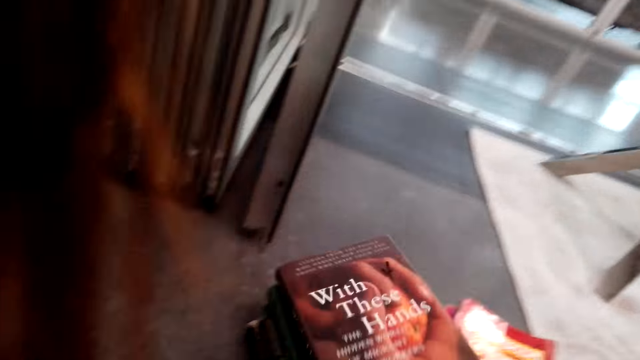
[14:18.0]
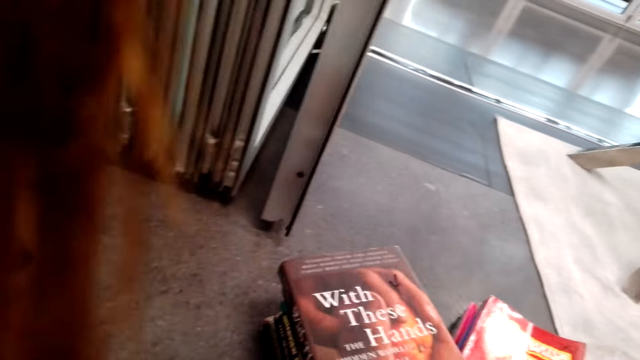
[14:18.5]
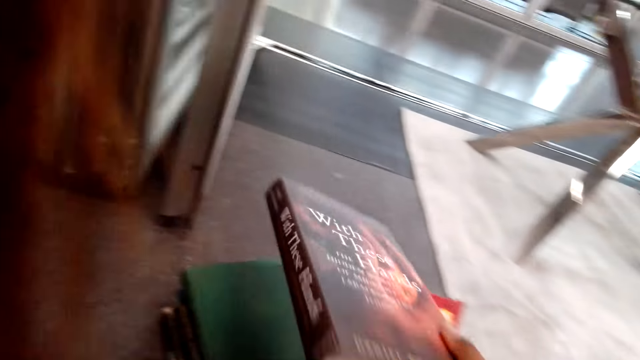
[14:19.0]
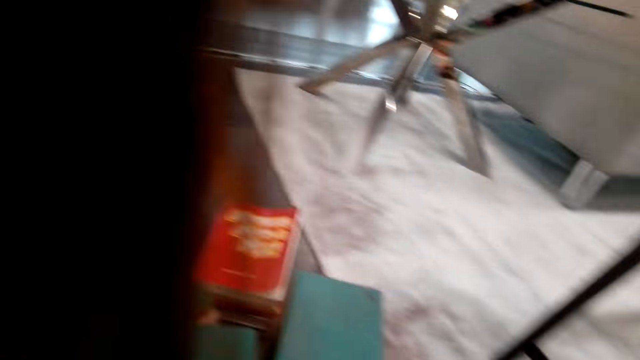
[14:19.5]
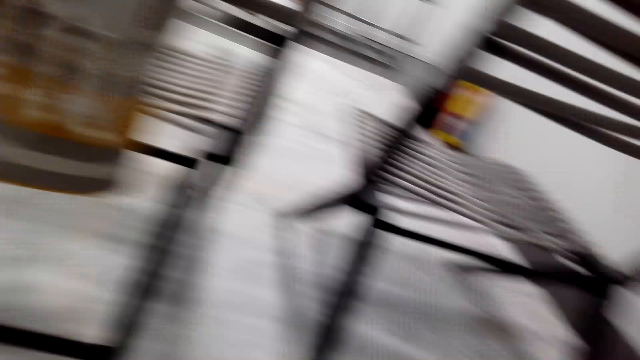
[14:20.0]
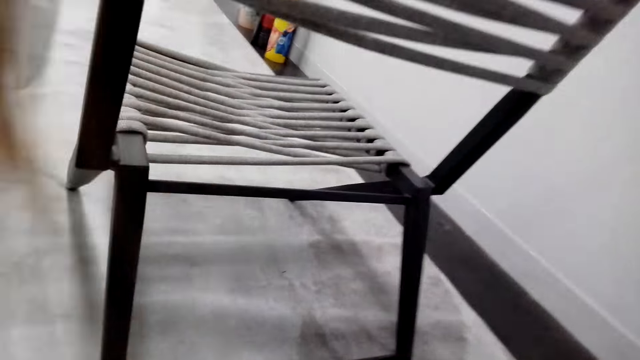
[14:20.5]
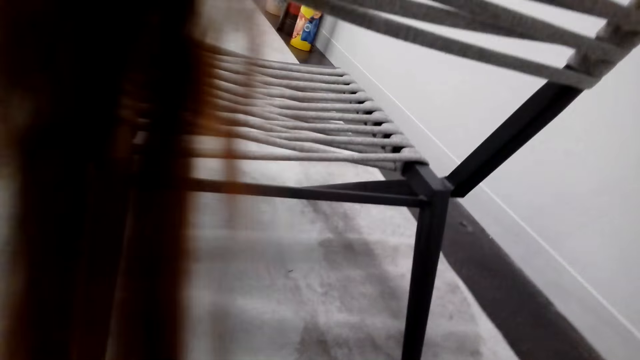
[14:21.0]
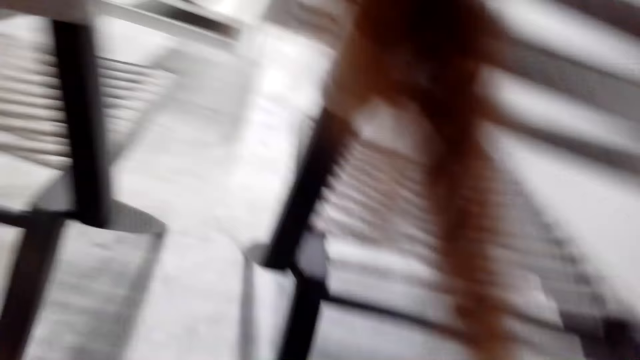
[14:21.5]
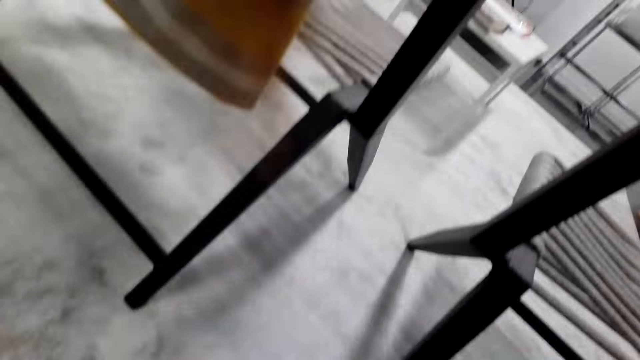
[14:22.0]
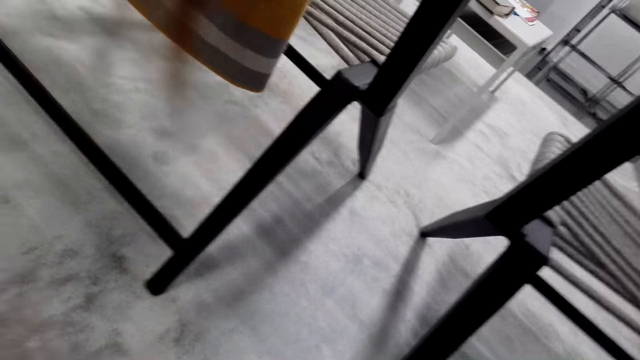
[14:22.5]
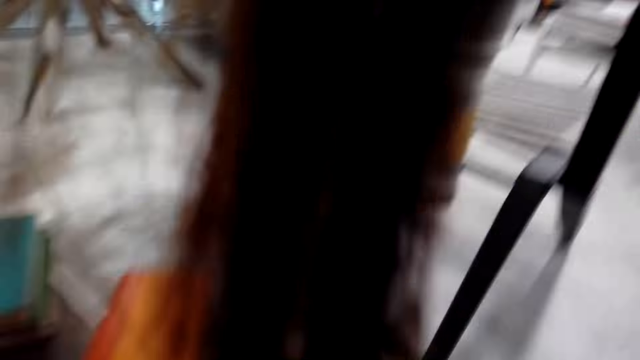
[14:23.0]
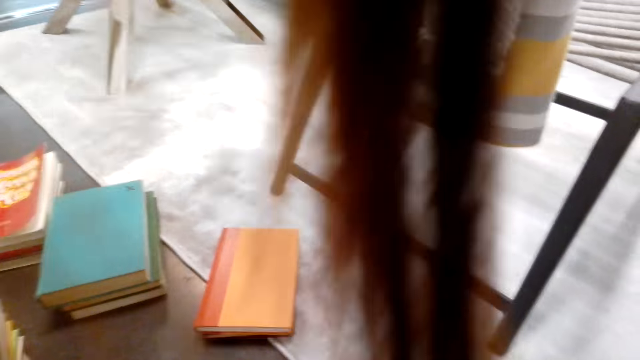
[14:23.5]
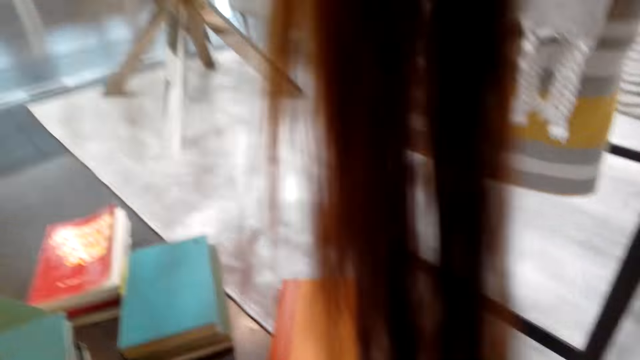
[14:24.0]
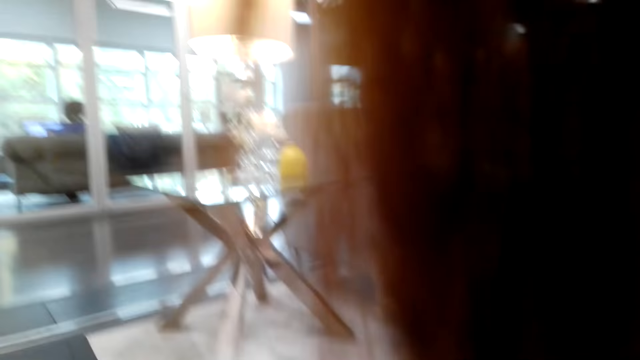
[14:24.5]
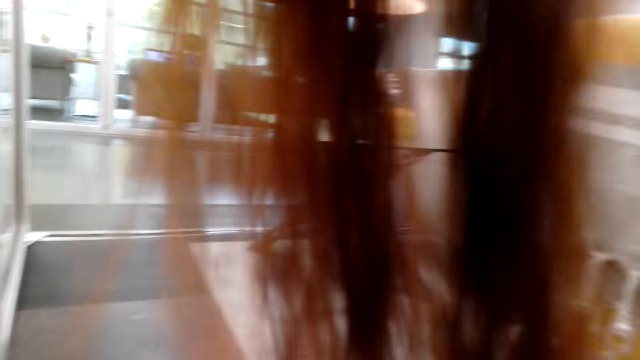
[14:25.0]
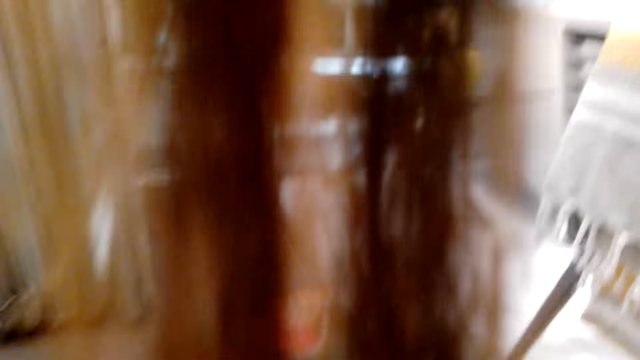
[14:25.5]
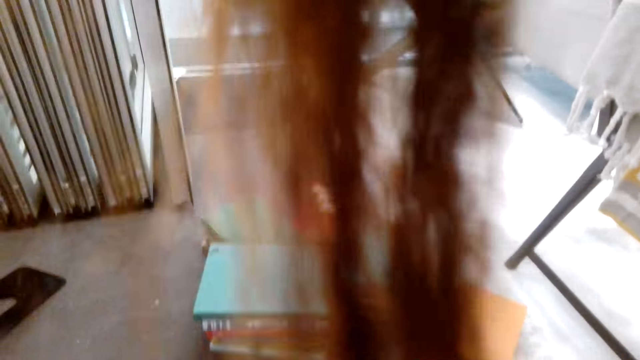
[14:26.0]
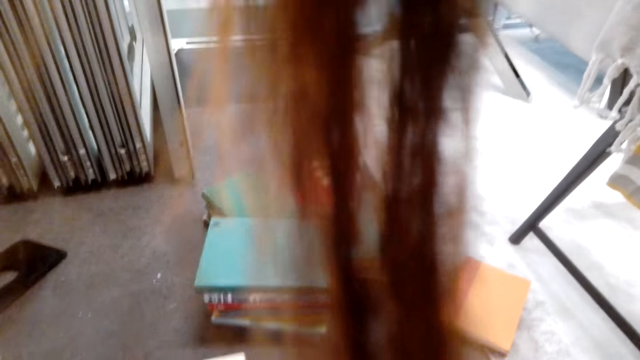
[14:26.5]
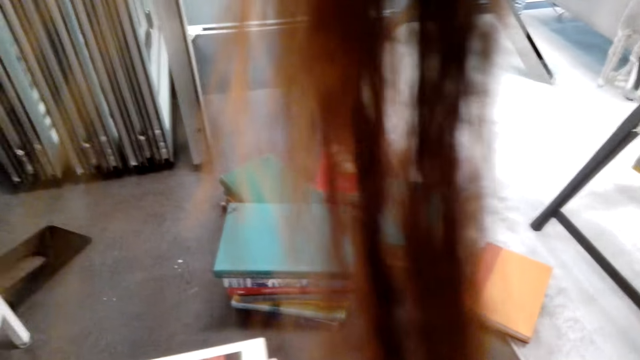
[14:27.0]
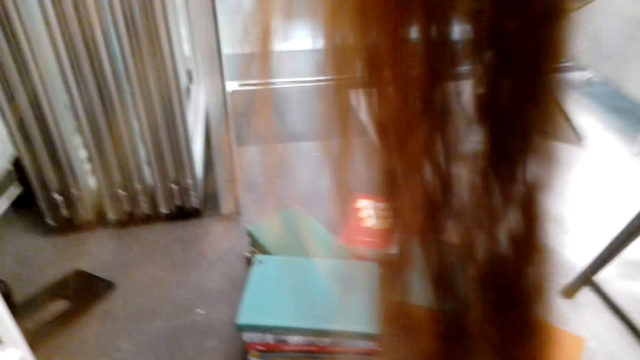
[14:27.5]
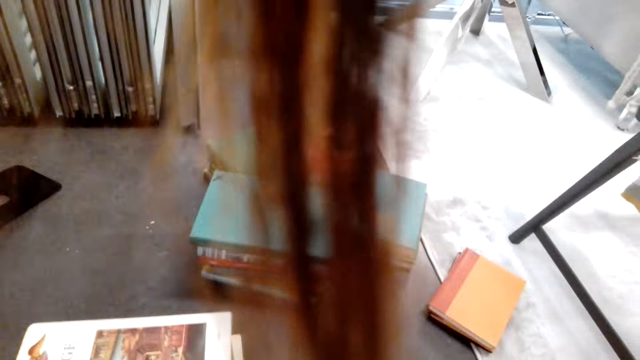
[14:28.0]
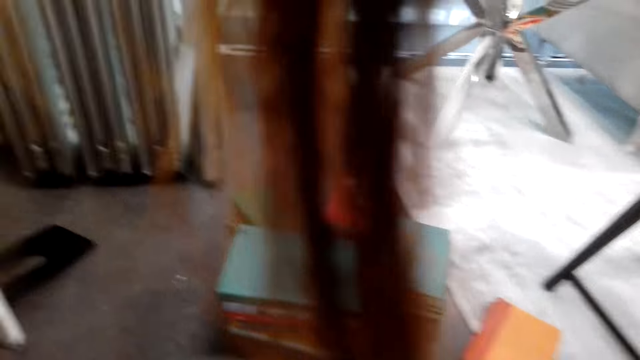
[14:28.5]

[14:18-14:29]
The camera wearer puts down the book. They look around. They adjust the camera.

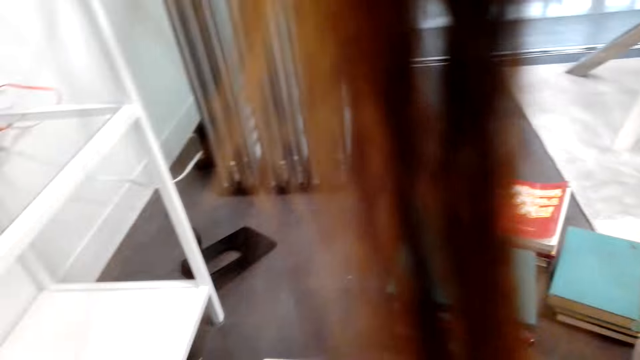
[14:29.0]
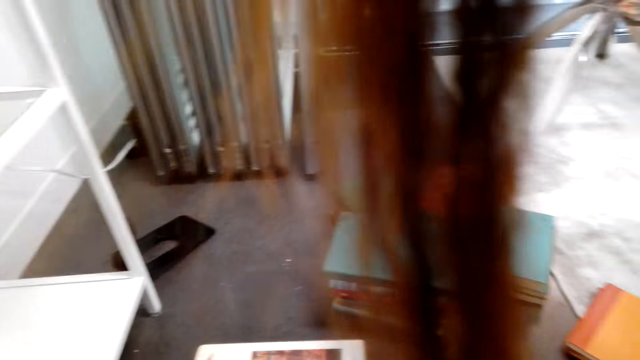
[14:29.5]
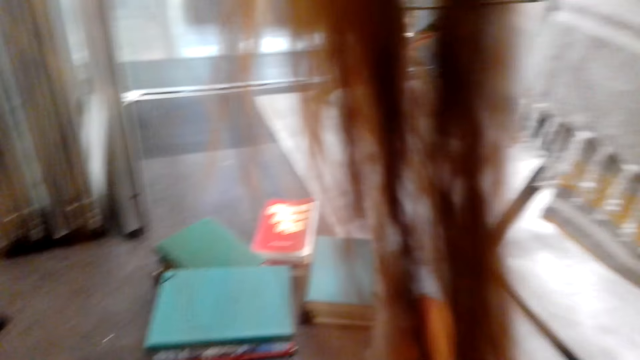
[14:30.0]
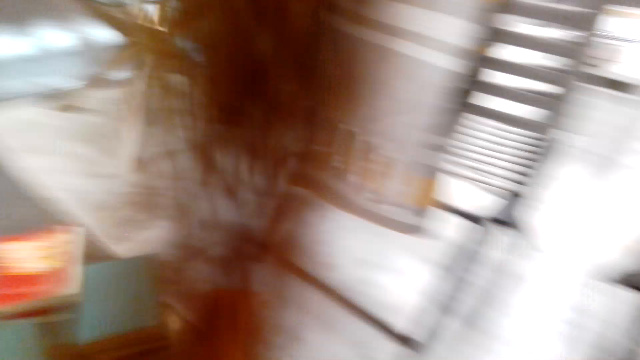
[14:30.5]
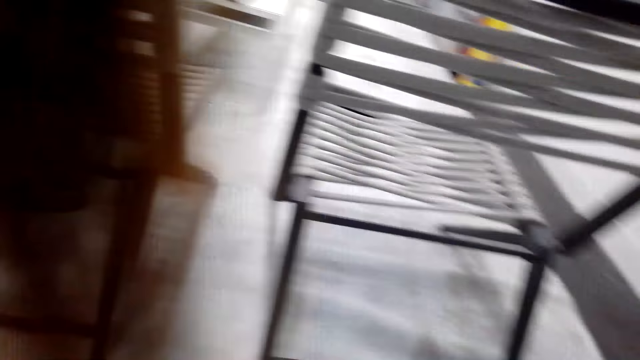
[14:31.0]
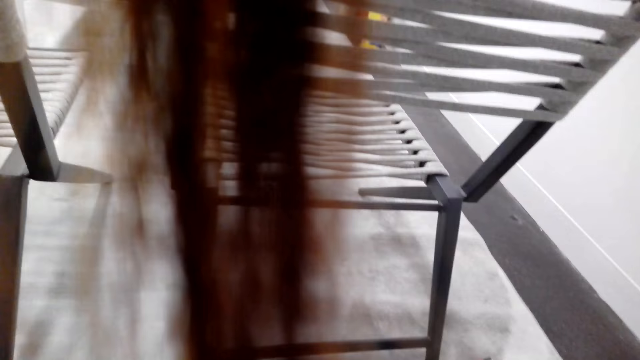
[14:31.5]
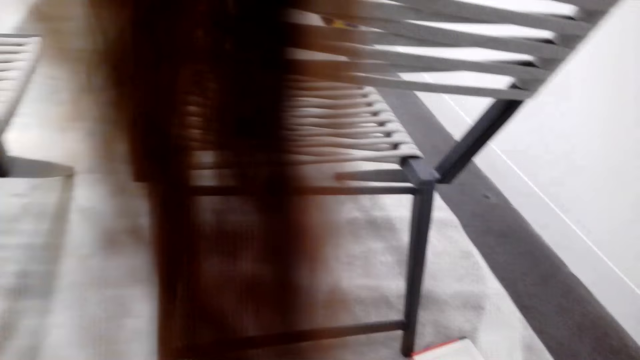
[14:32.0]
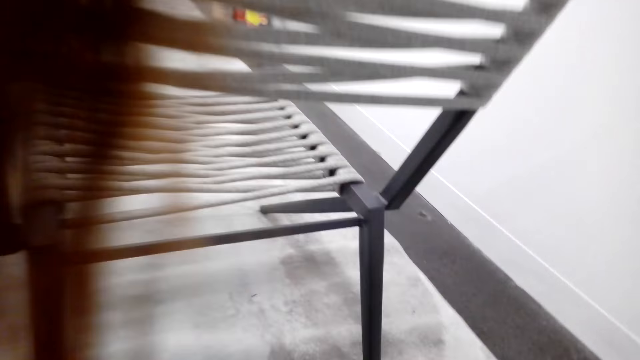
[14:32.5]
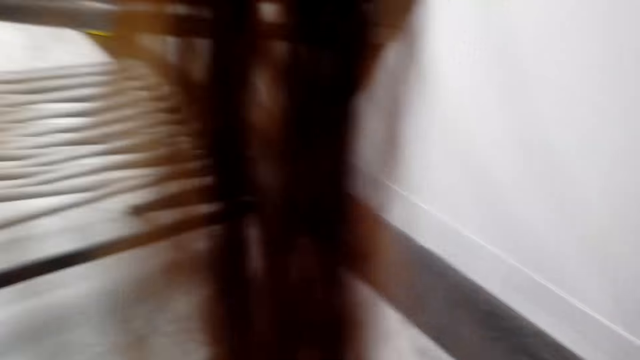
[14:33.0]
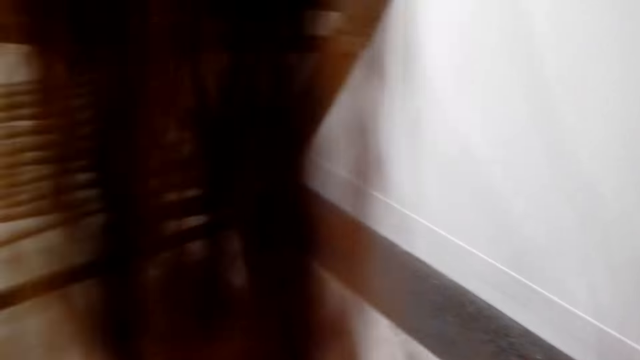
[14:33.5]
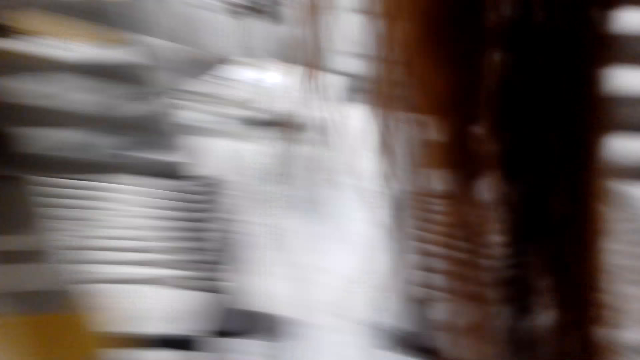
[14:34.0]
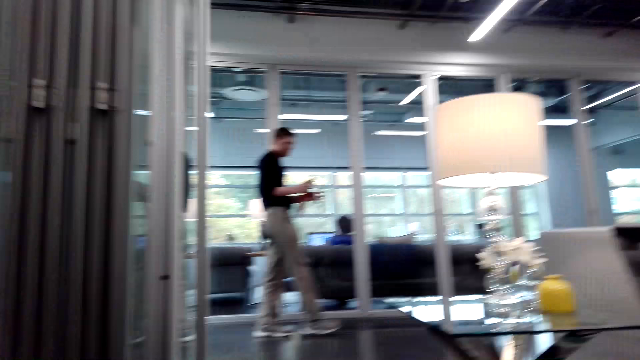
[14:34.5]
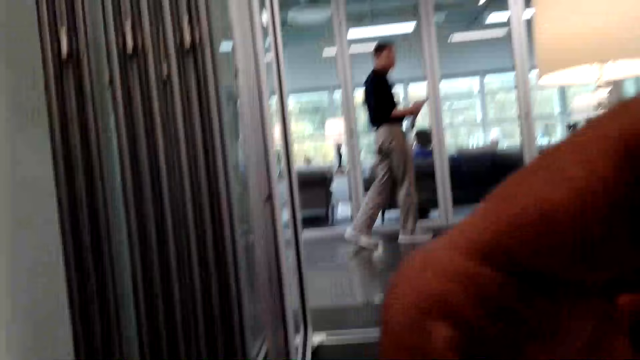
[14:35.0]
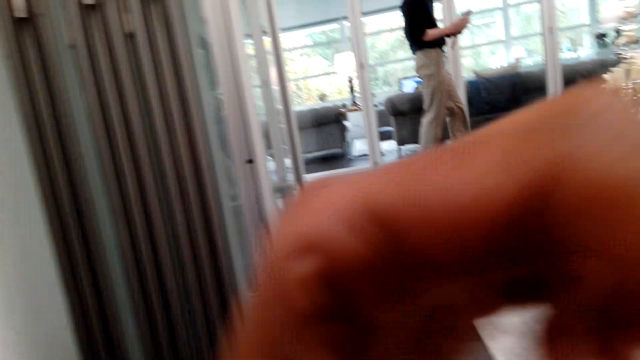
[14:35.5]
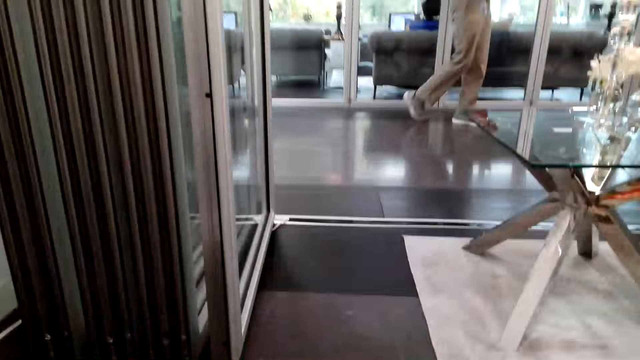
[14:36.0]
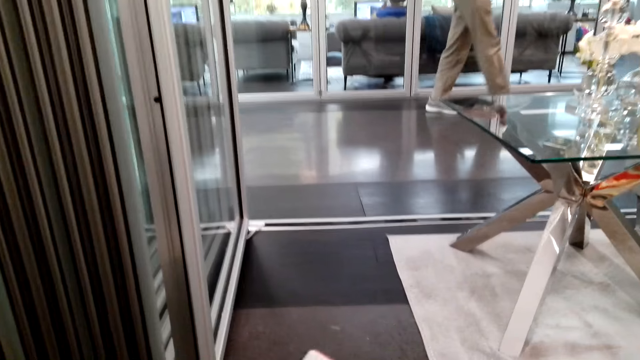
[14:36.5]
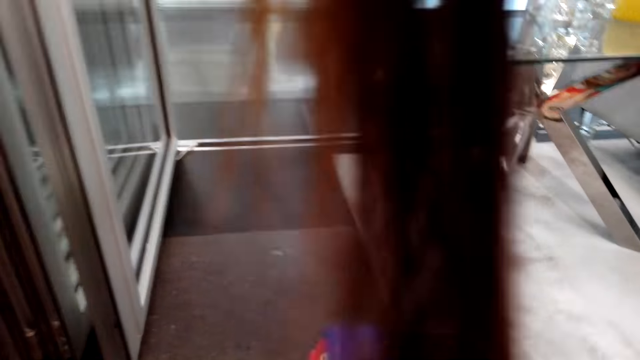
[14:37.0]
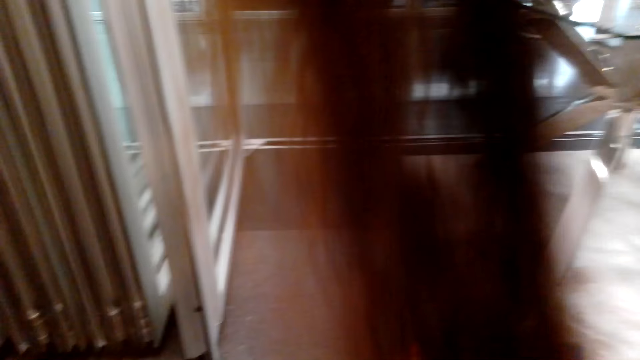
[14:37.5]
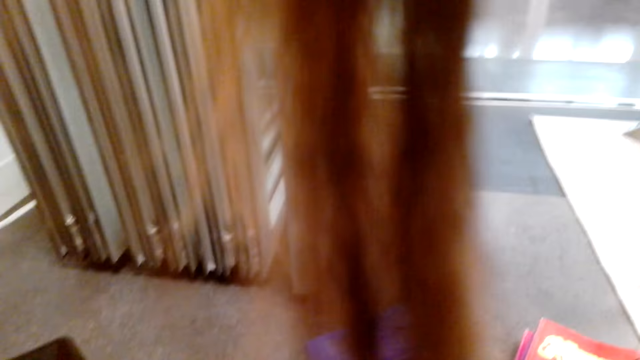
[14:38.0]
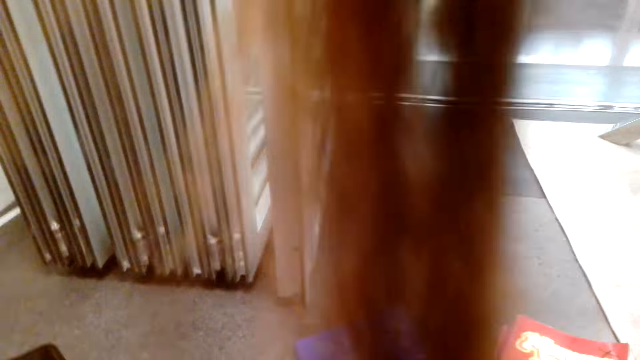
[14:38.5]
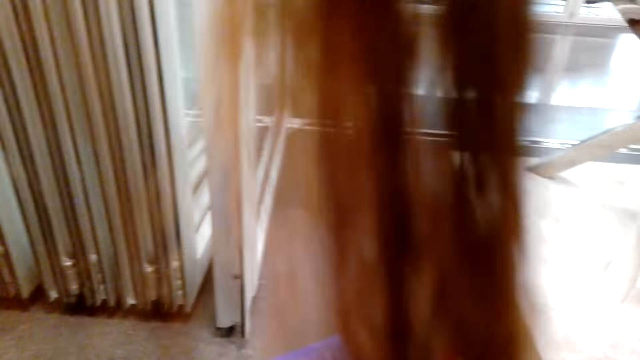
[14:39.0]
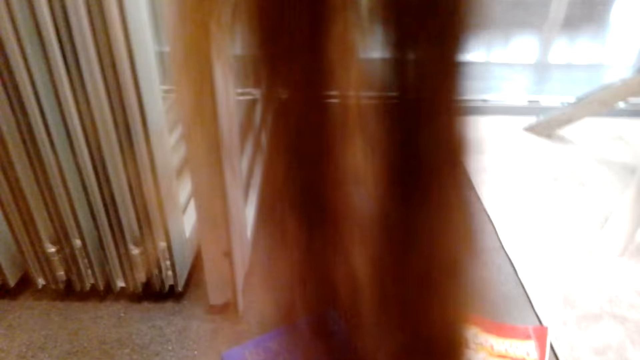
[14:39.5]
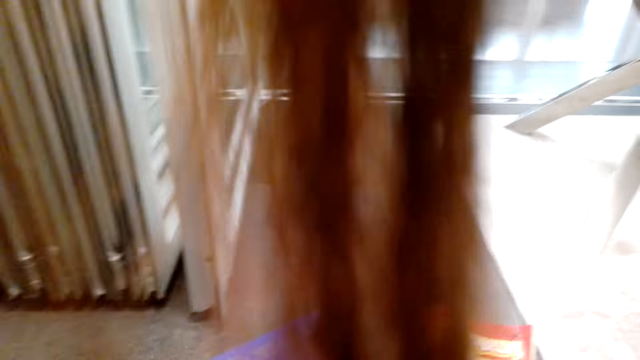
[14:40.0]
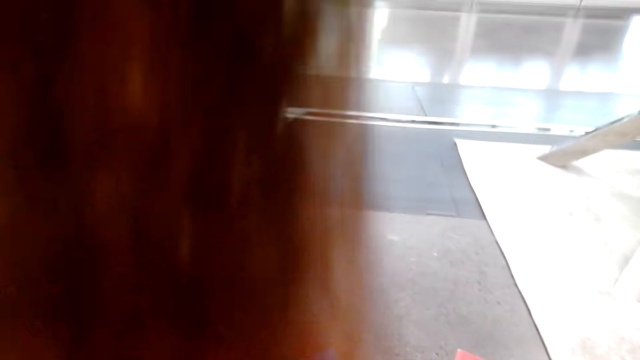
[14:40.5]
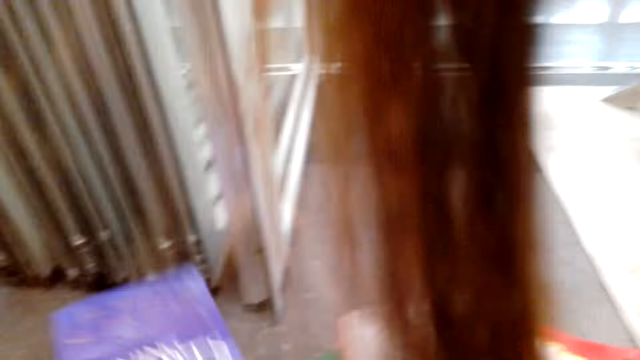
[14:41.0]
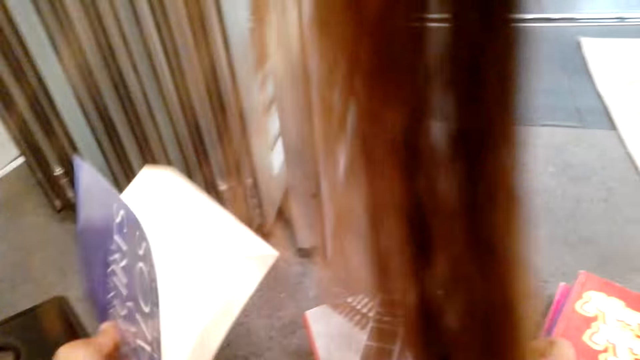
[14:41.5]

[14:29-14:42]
The camera wearer looks around. A man walks in the room. The man moves around. The camera wearer arranges the books on the floor.
